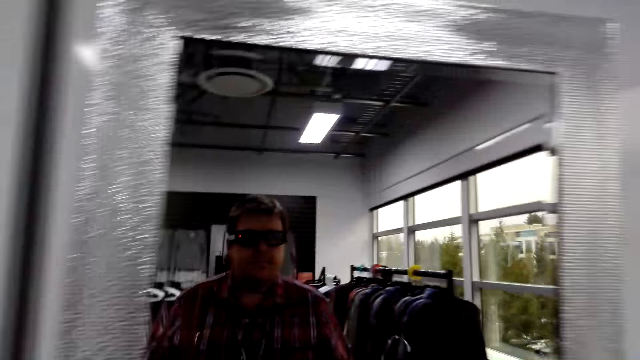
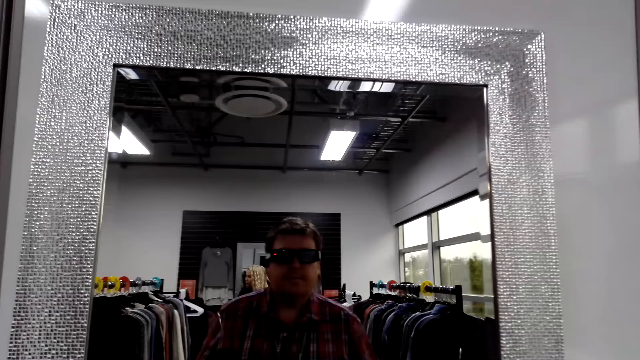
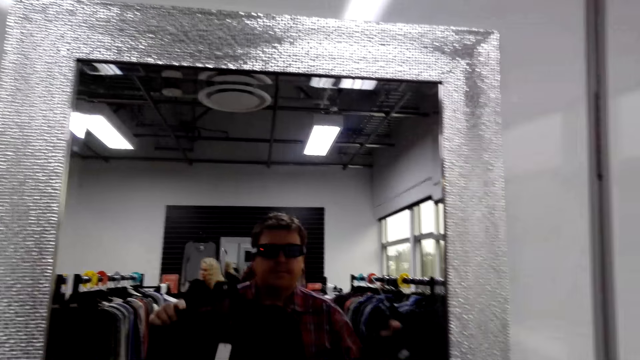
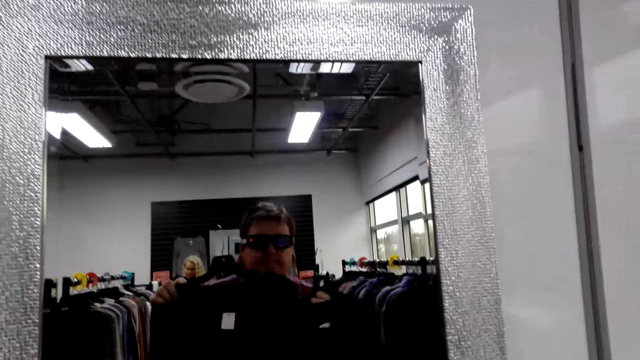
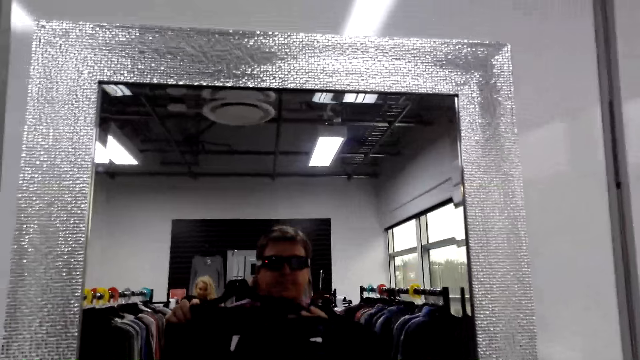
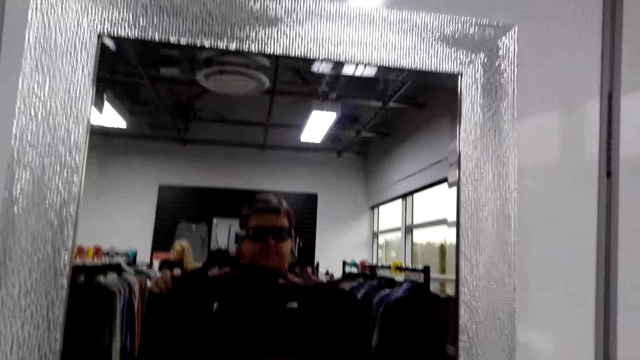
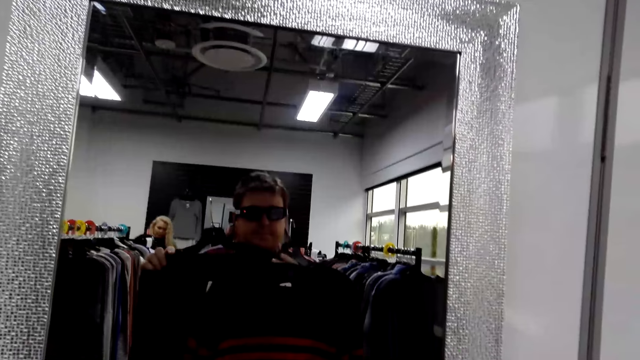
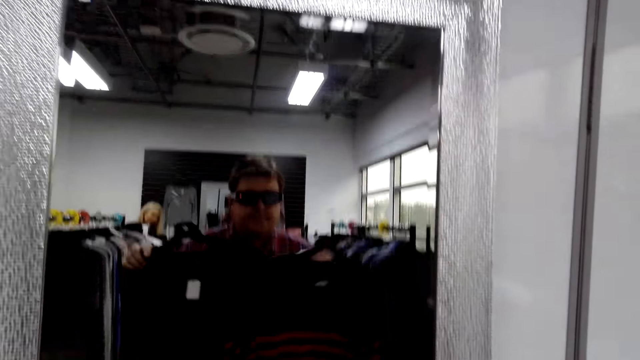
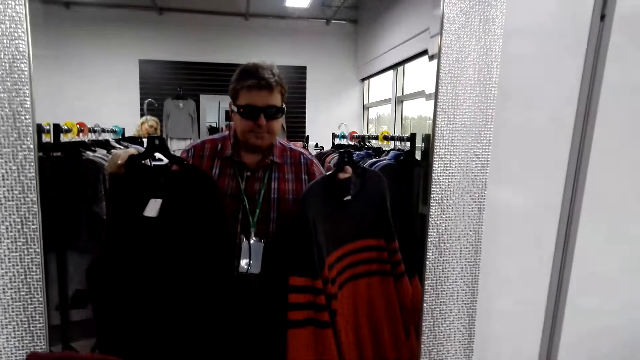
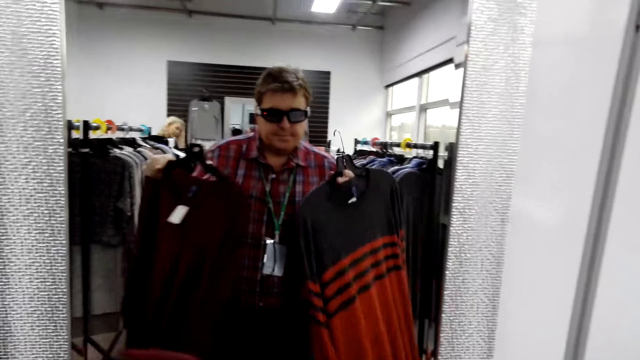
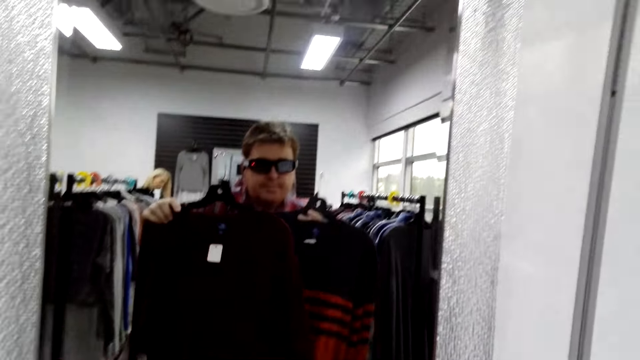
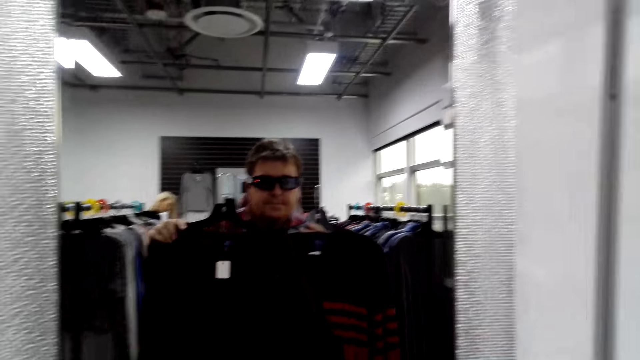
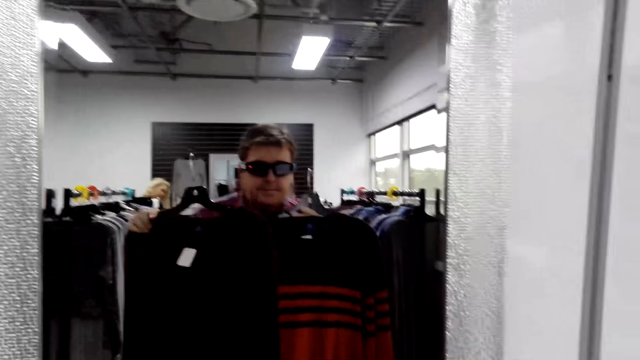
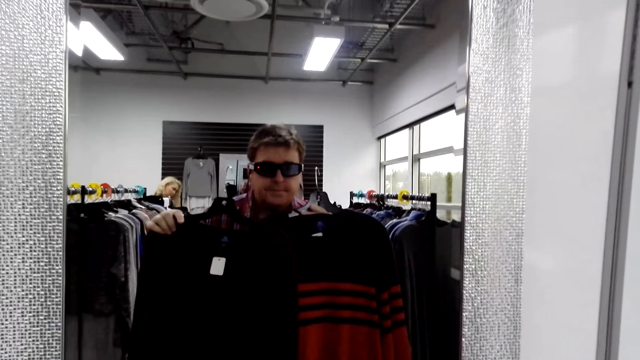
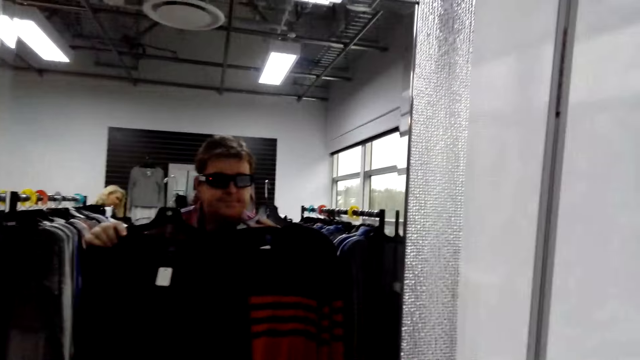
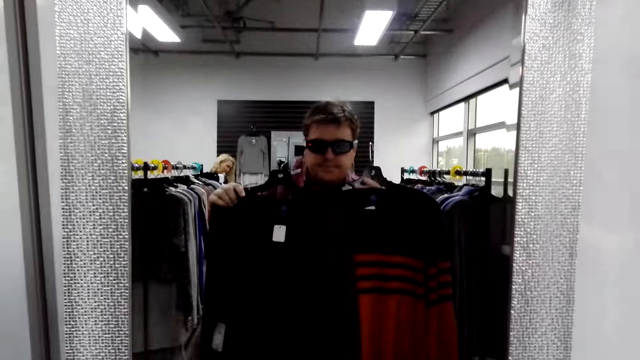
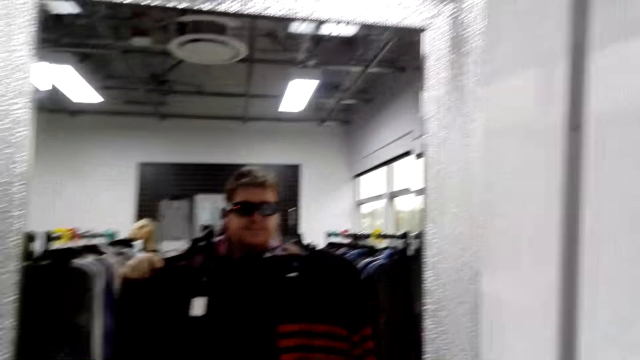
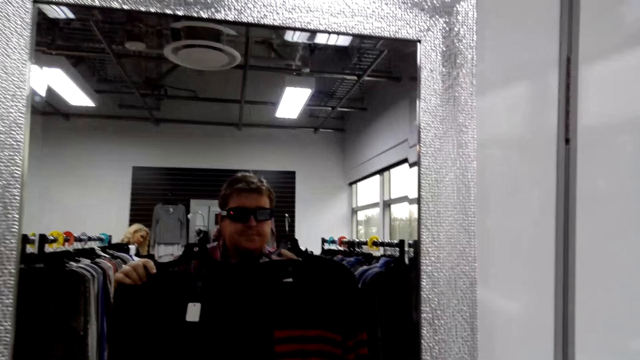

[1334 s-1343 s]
The camera wearer looks at himself in the mirror.

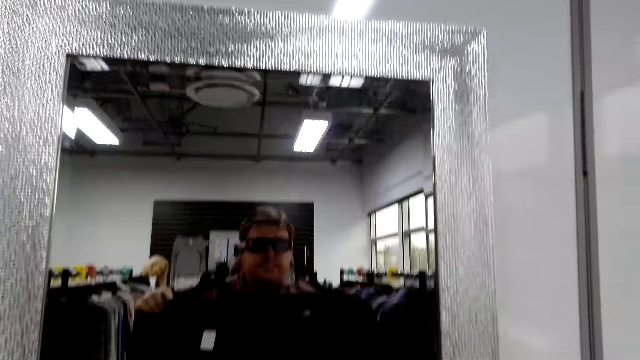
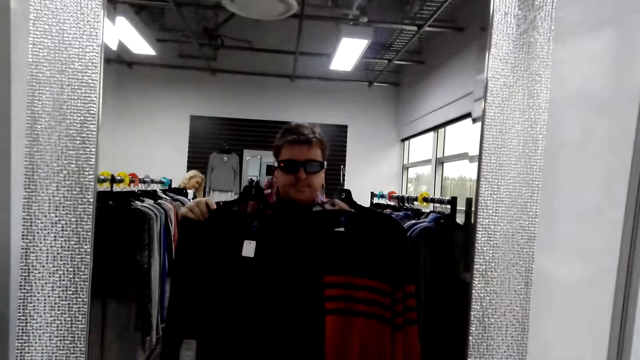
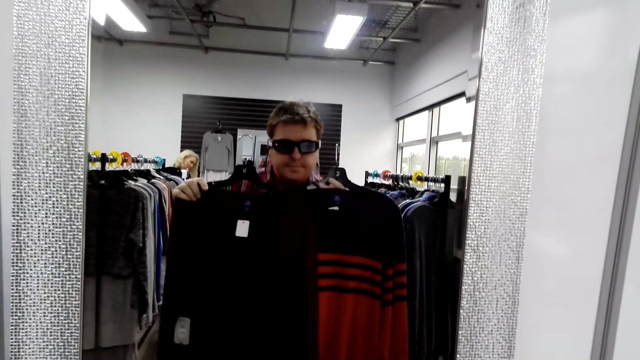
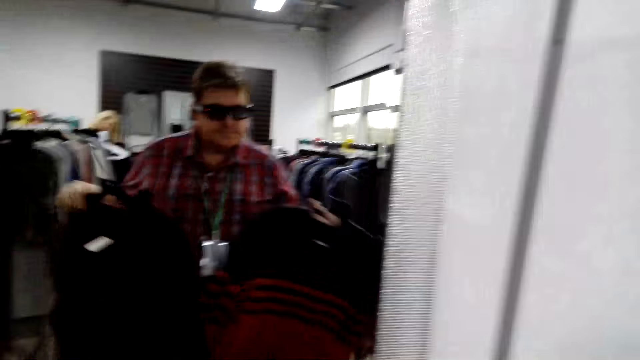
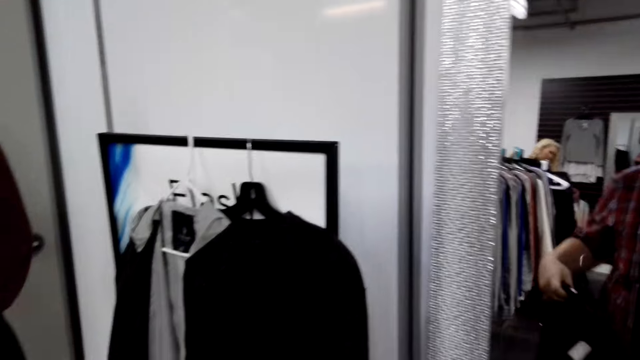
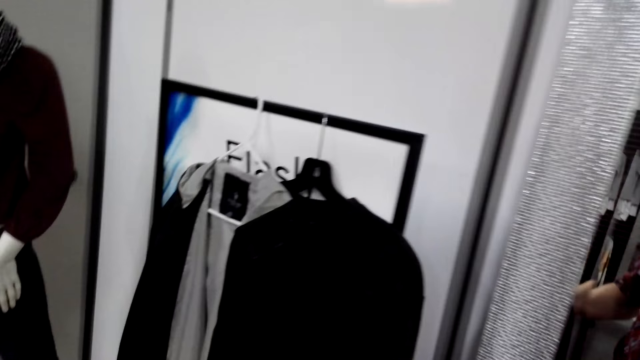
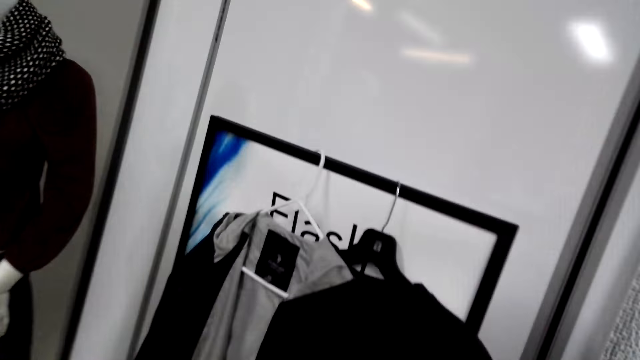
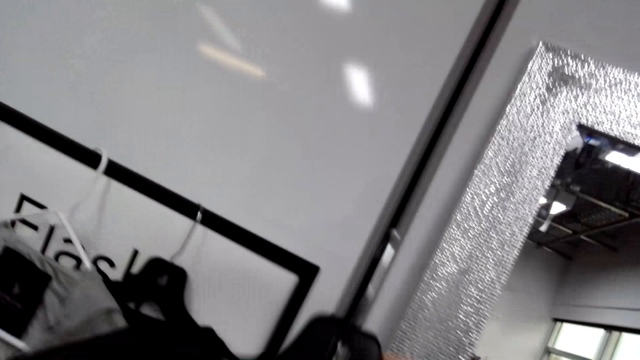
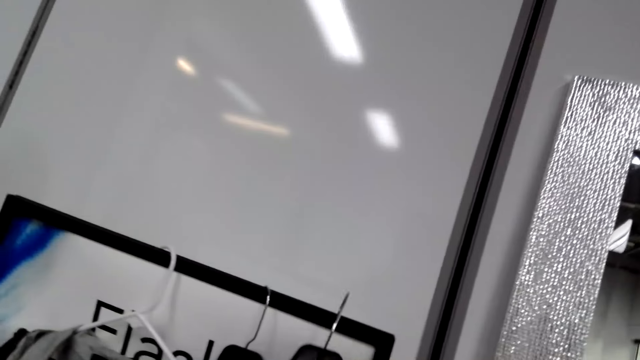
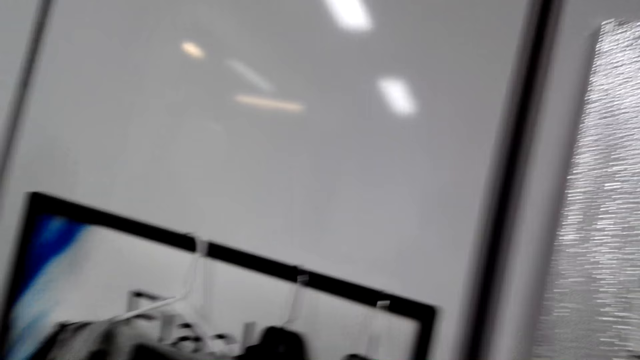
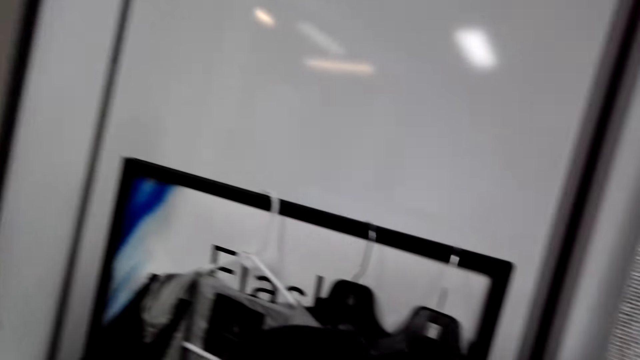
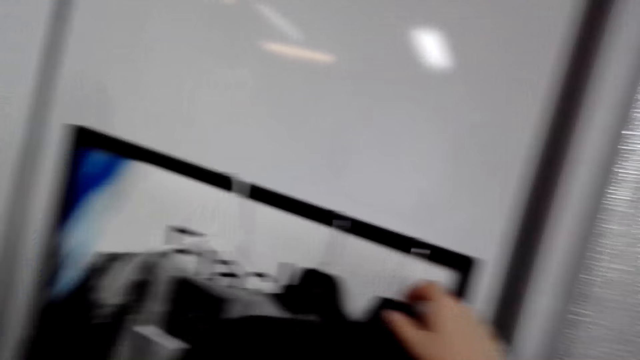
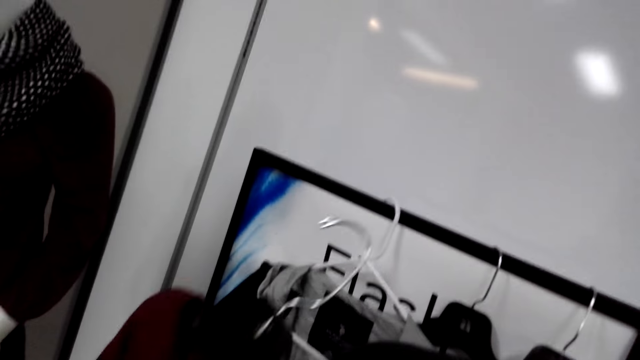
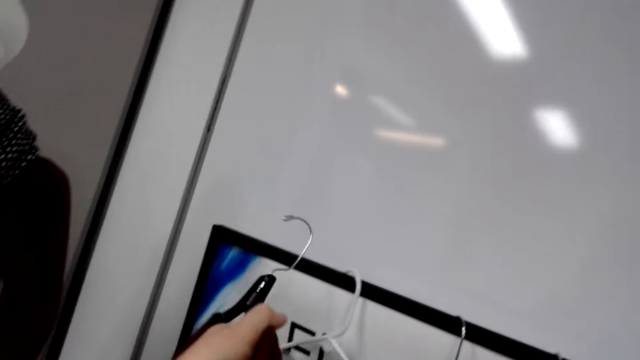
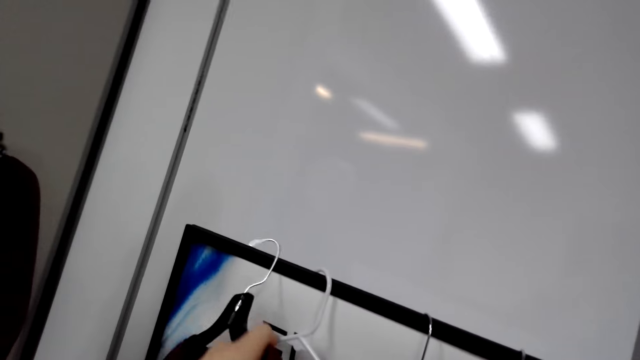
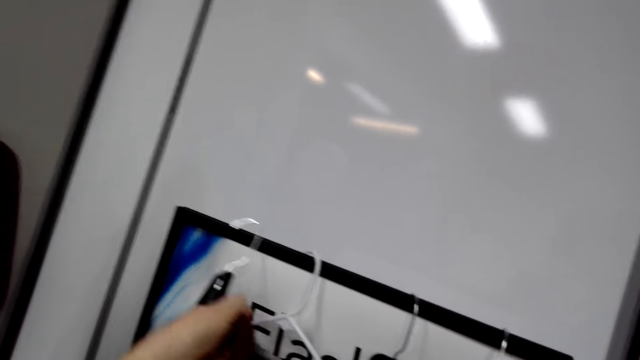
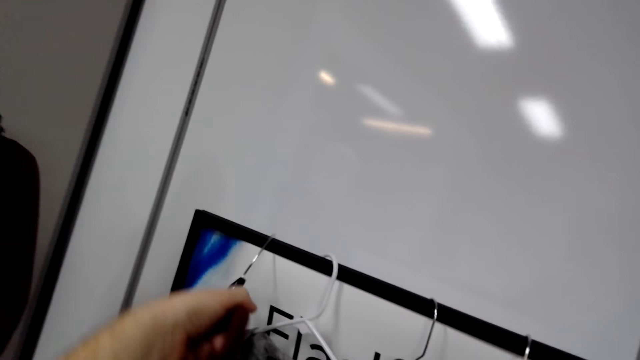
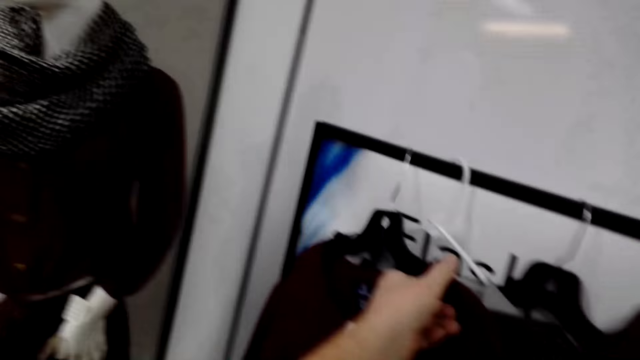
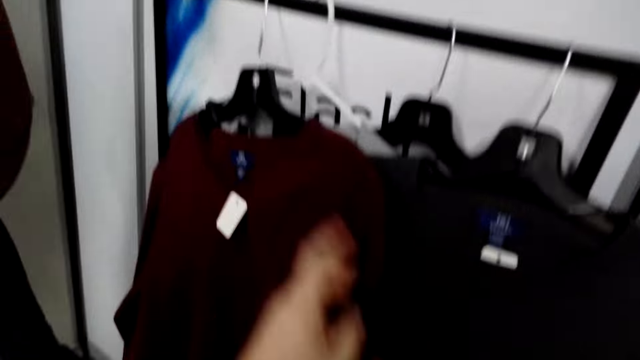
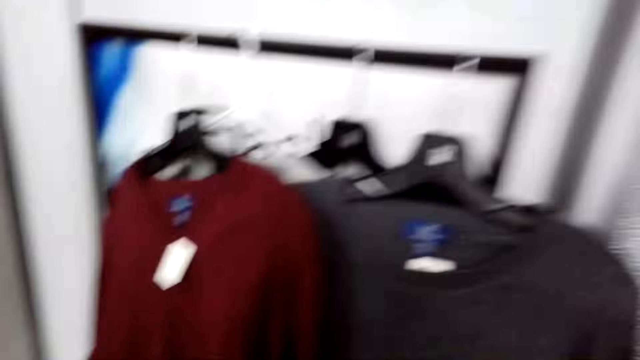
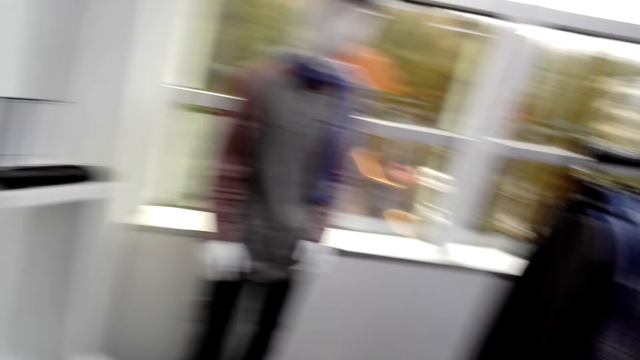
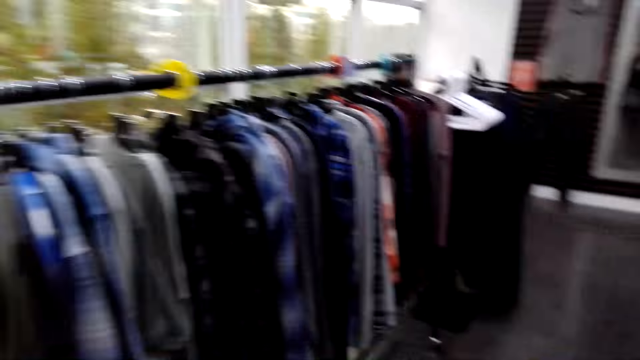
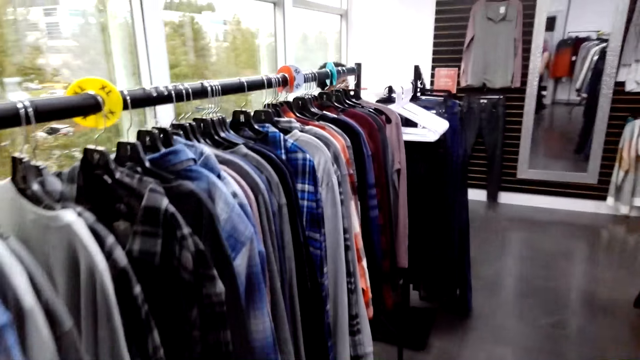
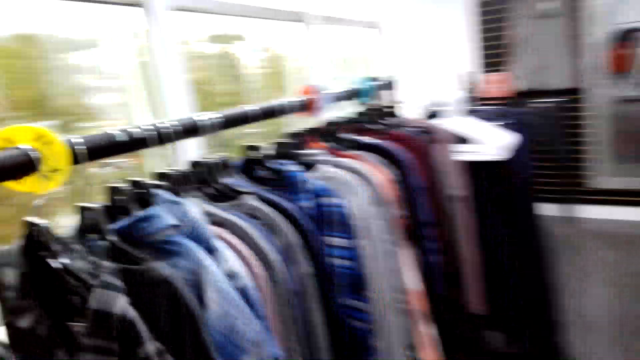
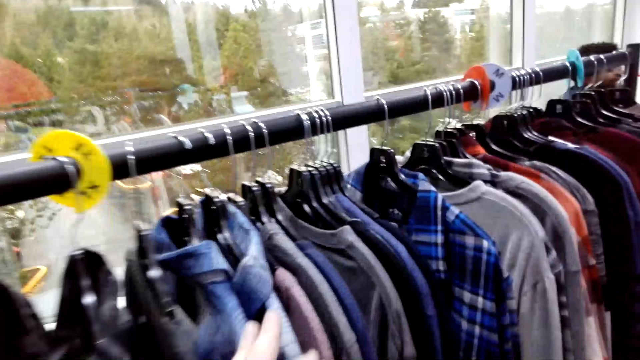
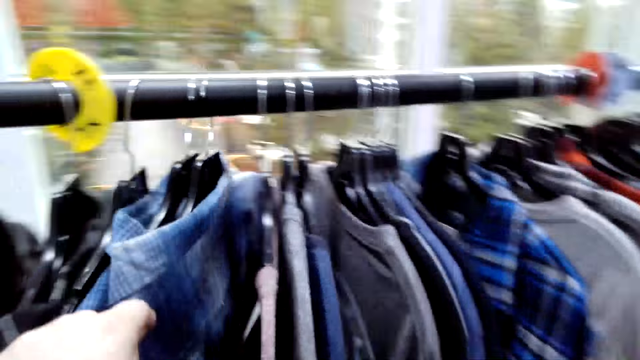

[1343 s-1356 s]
The camera wearer moves towards the board. They hang the hangers on the rack. They stare at the clothes. They walk towards the rack. They inspect the clothes on the rack.
